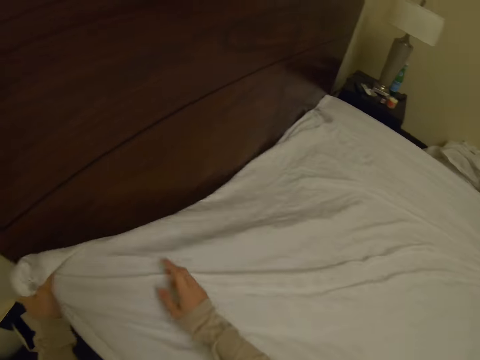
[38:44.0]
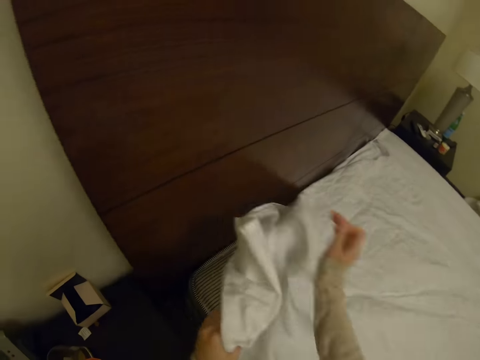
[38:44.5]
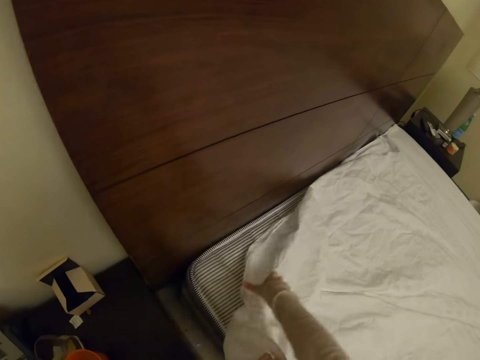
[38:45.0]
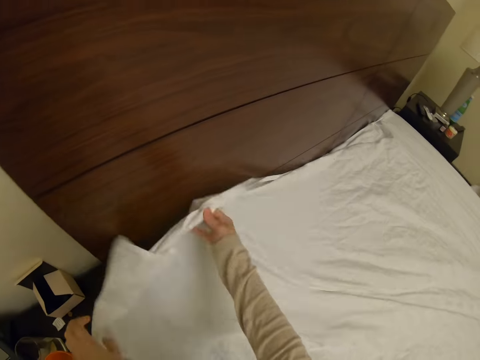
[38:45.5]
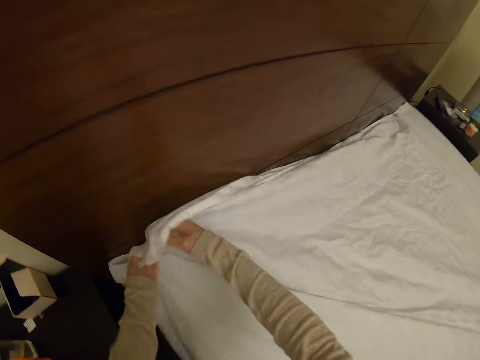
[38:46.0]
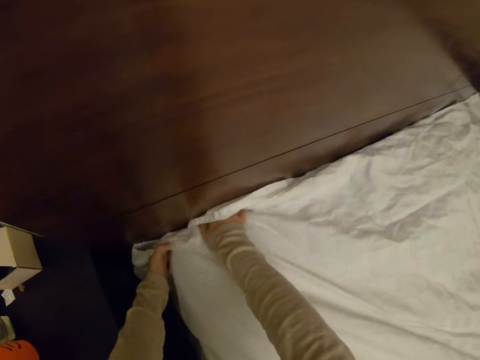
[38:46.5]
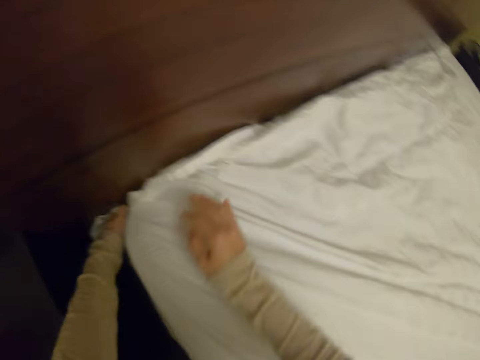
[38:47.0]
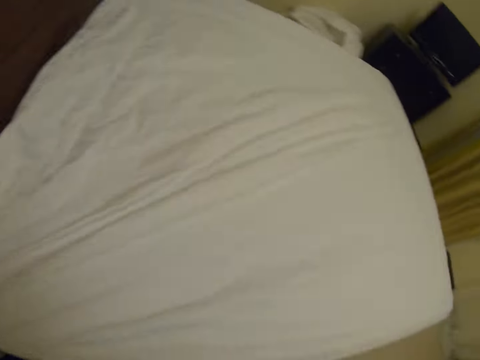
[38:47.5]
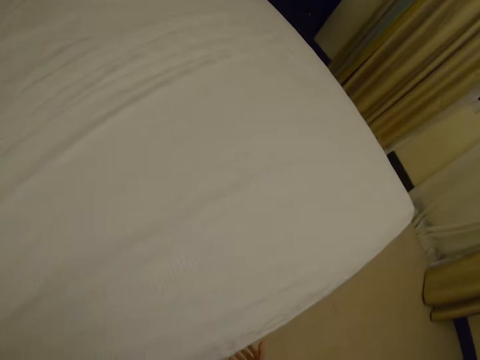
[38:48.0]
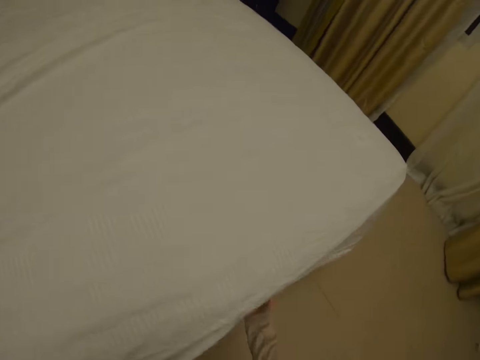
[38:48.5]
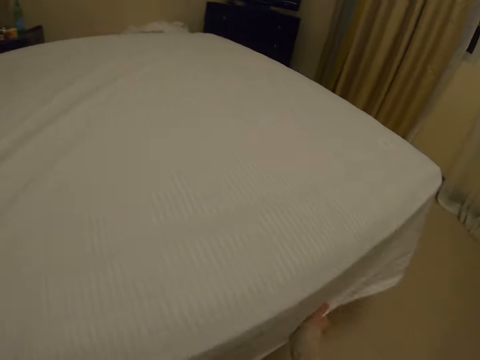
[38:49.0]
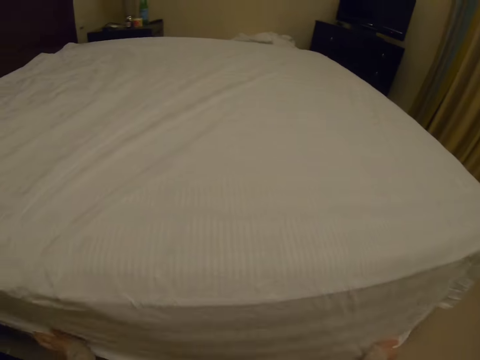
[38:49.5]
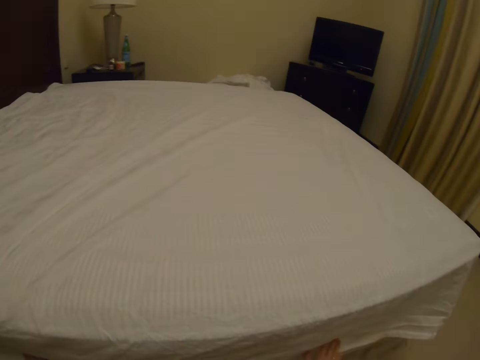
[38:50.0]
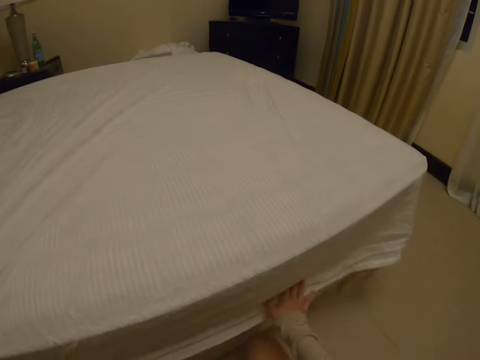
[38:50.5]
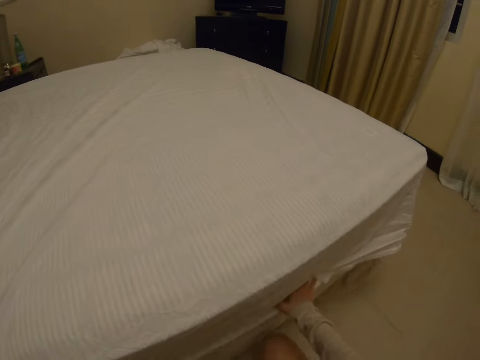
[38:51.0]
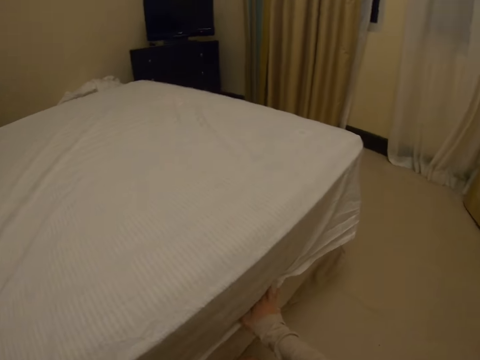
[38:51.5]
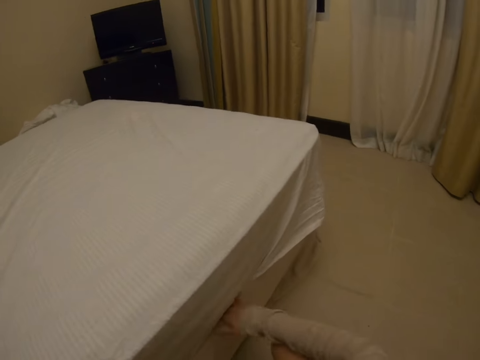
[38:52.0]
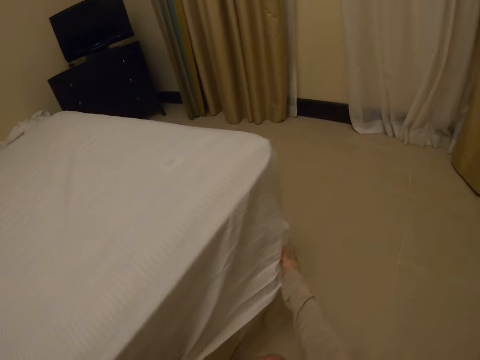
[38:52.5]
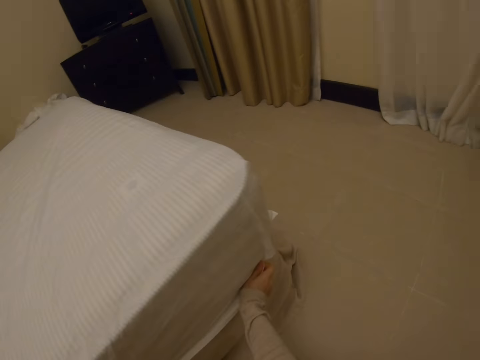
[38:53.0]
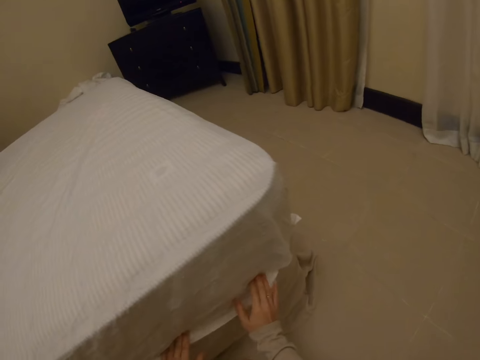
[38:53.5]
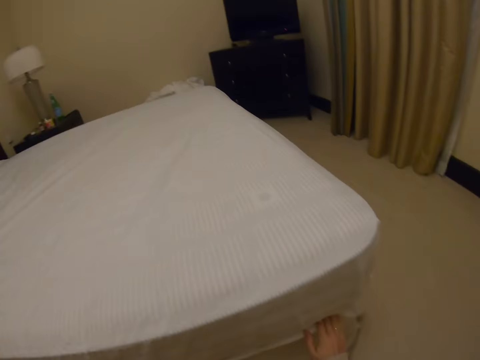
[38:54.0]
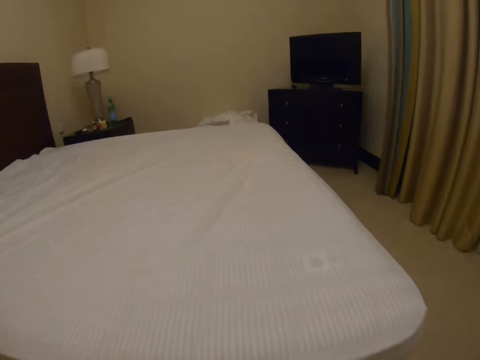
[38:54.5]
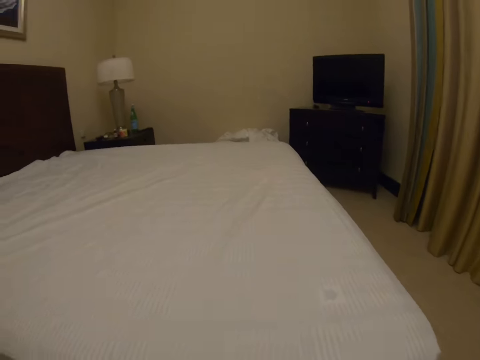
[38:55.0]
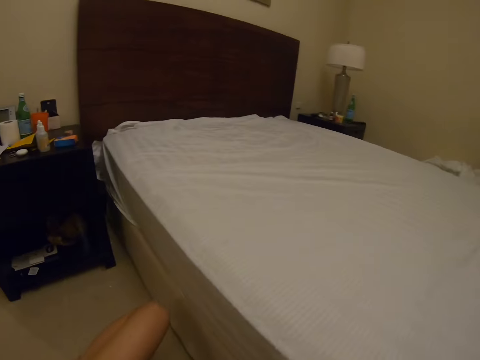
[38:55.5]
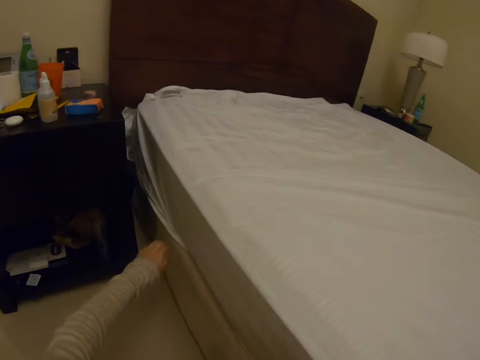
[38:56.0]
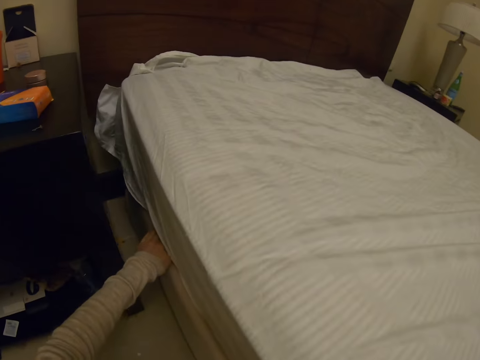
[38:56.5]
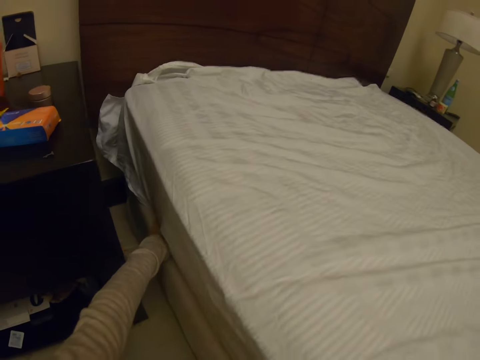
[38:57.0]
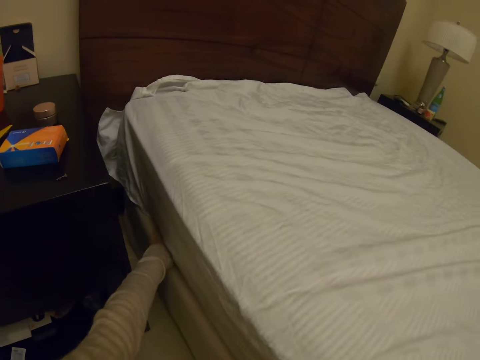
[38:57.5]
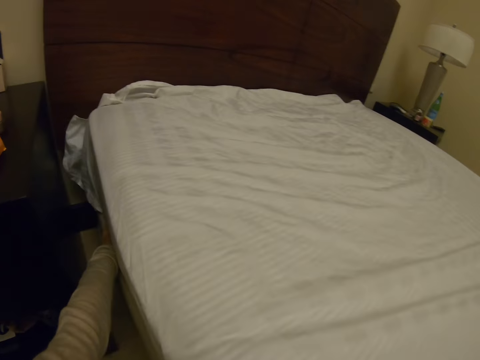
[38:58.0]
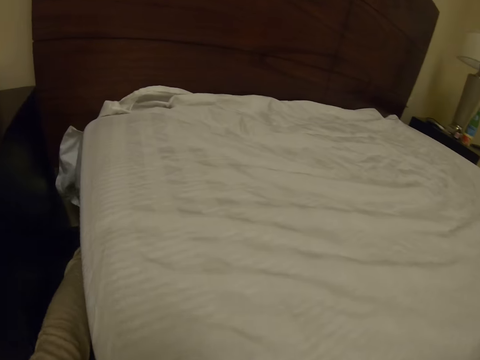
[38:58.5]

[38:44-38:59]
The camera wearer stretches the bedsheet. They tuck the bedsheet.

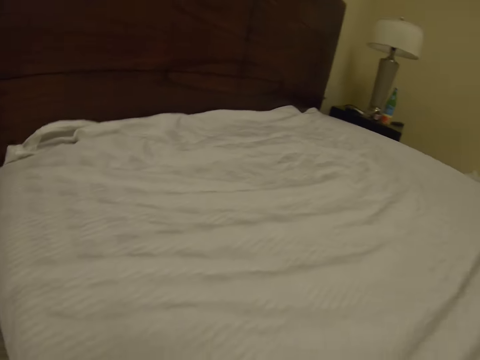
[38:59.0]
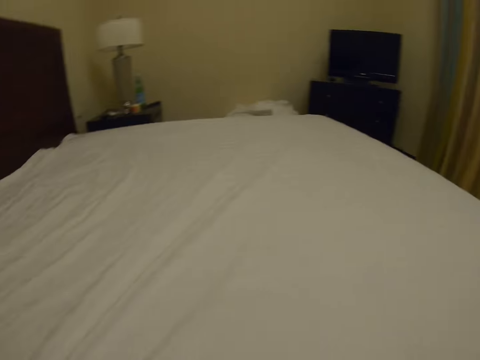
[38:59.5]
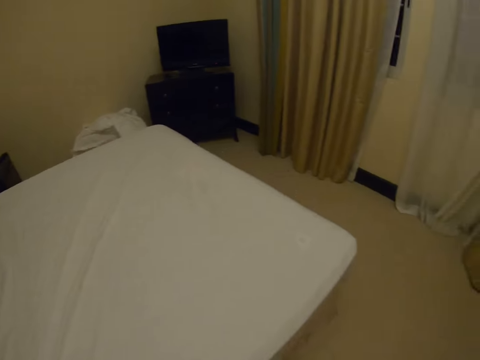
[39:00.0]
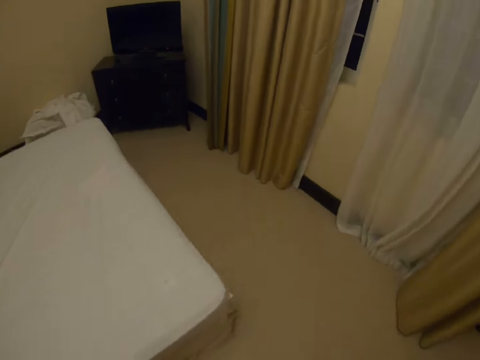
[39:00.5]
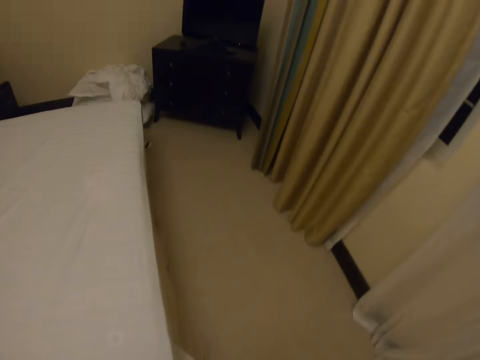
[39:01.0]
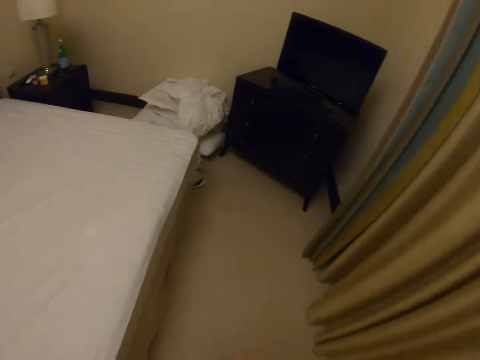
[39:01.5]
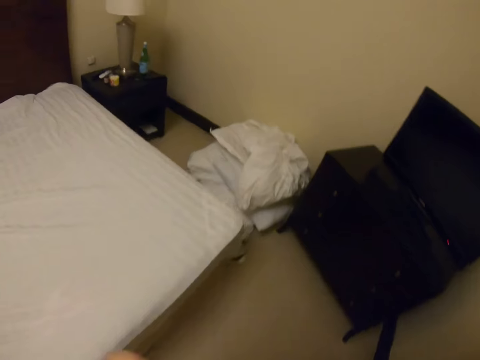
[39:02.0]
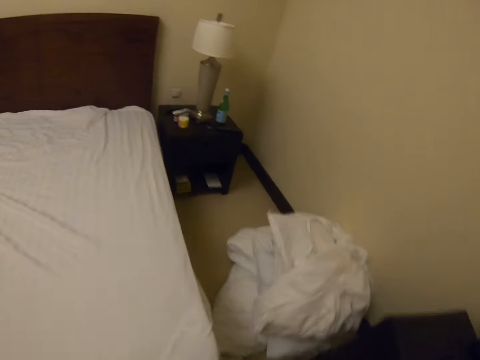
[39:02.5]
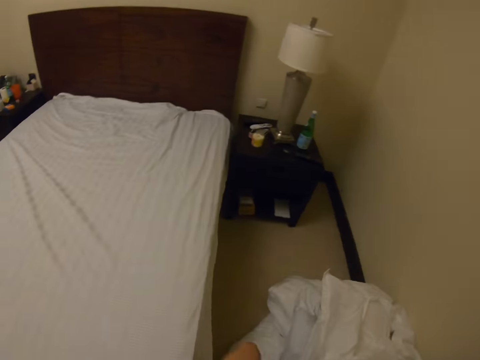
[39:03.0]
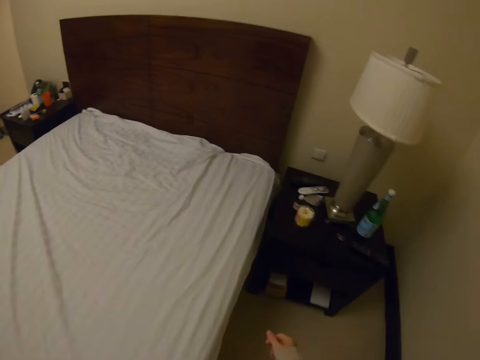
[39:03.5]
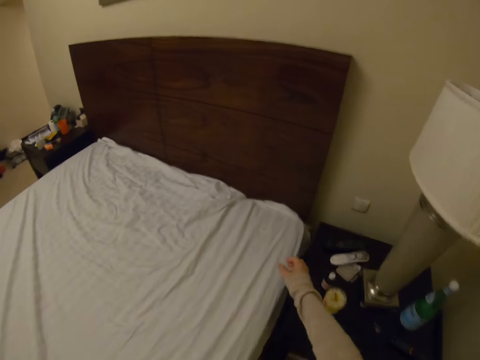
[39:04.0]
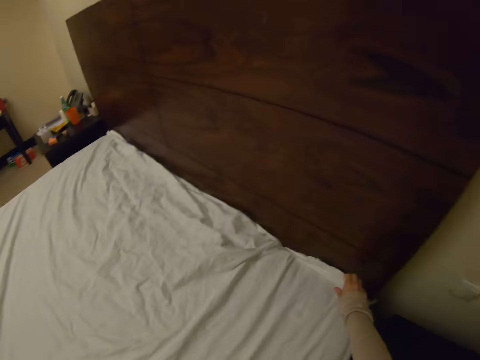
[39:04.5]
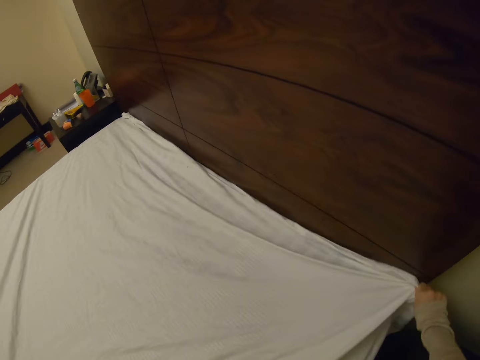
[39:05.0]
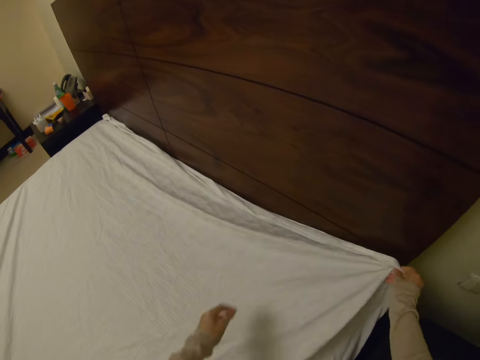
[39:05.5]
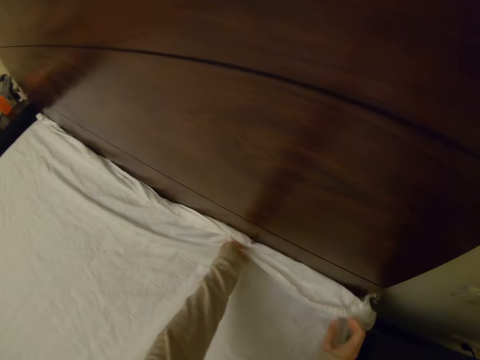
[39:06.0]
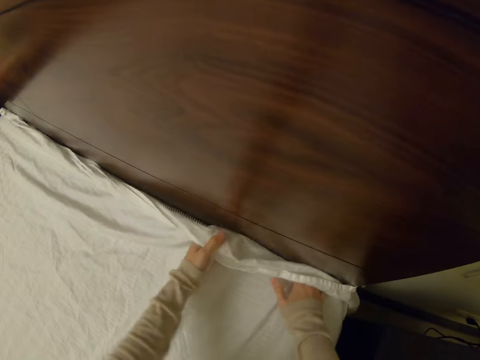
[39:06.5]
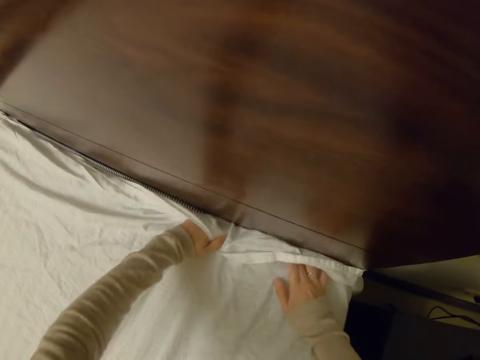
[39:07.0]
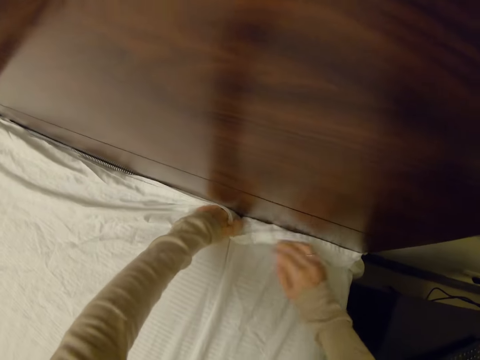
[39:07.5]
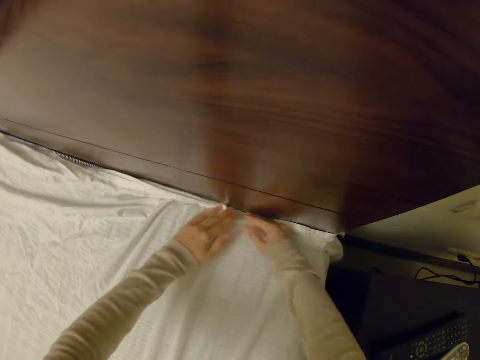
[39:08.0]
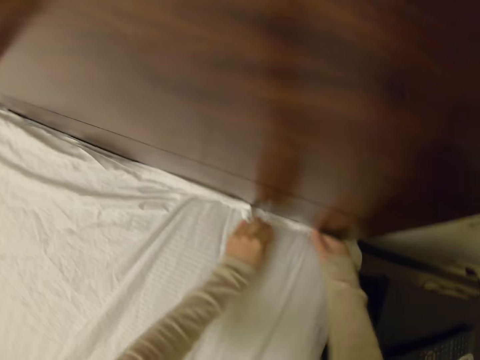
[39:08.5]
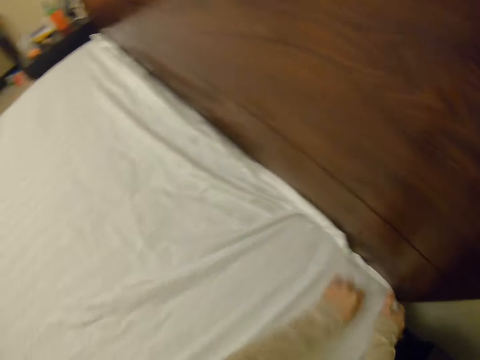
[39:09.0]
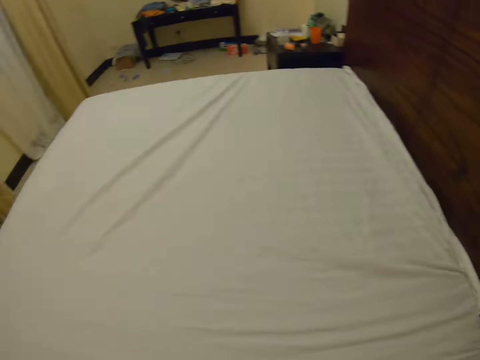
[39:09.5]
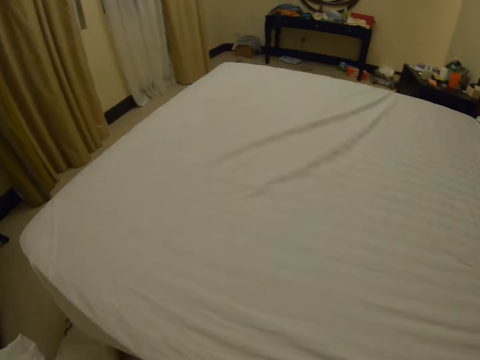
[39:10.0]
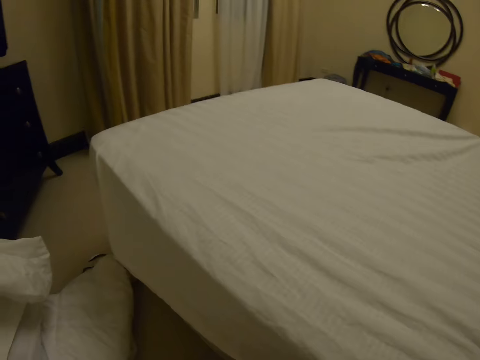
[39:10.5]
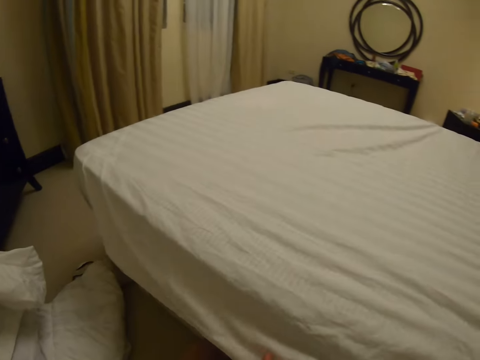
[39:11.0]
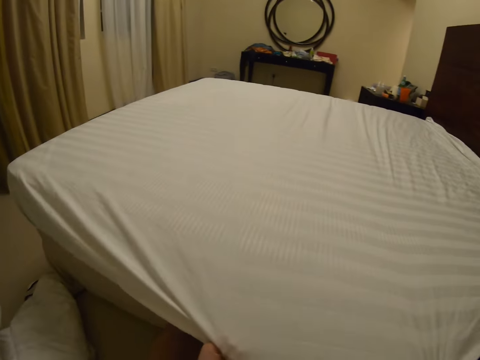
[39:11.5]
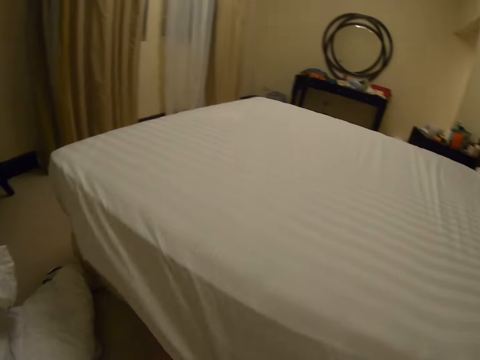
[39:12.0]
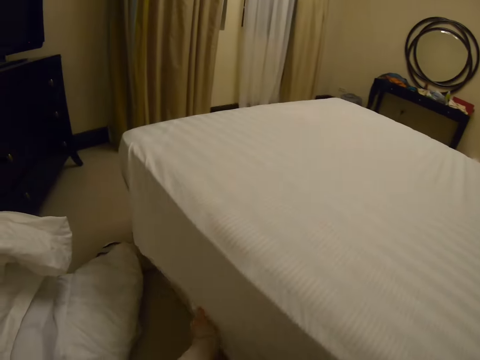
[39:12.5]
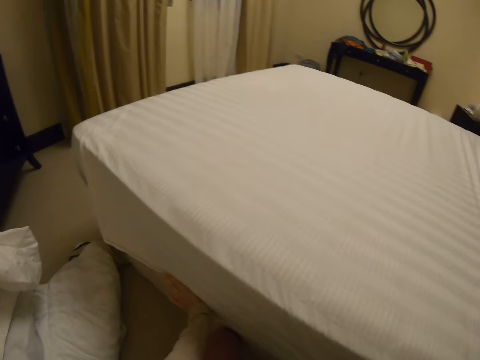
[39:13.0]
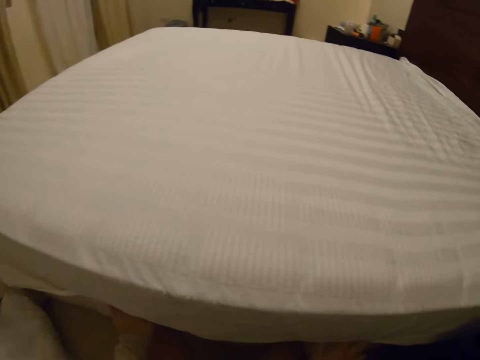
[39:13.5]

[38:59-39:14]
The camera wearer moves. They tuck the bedsheet.
